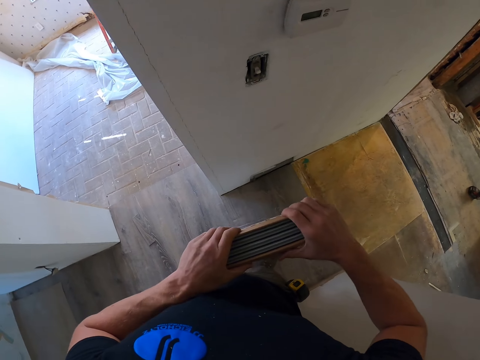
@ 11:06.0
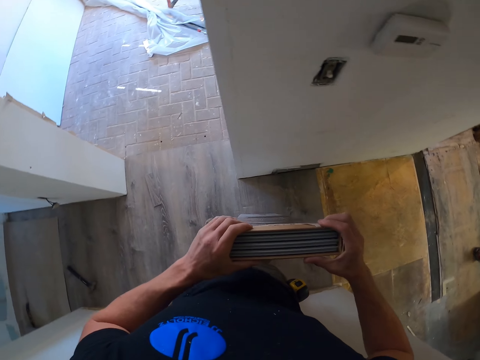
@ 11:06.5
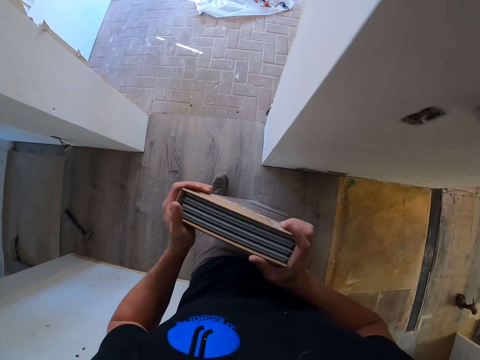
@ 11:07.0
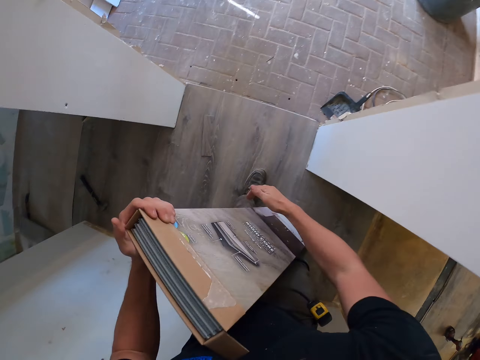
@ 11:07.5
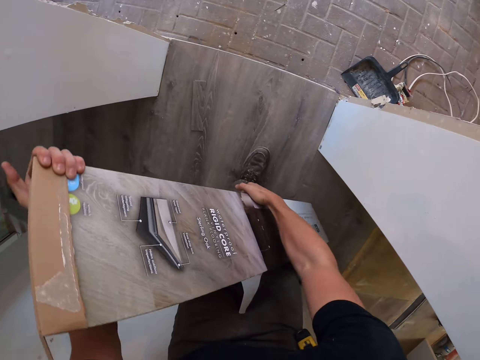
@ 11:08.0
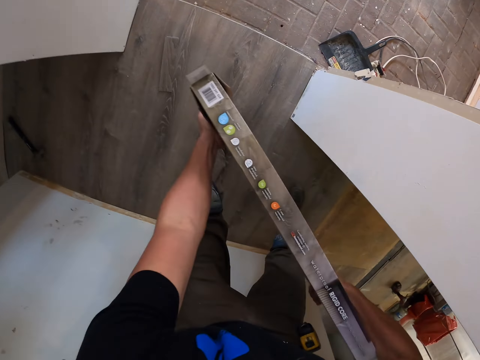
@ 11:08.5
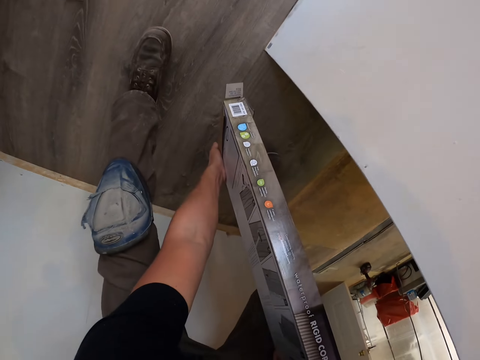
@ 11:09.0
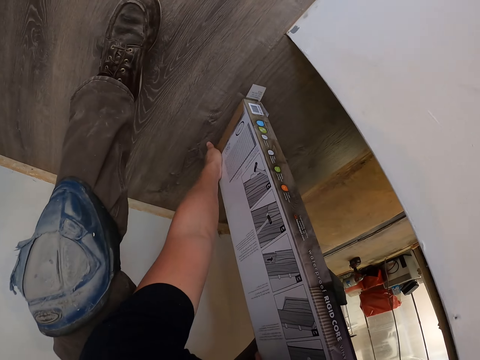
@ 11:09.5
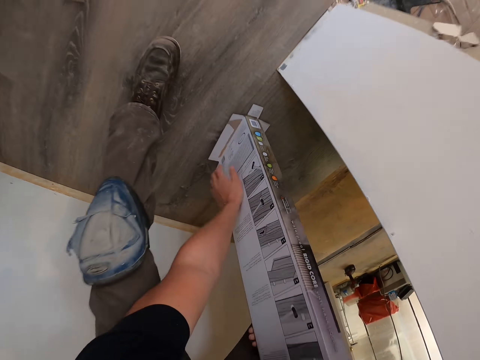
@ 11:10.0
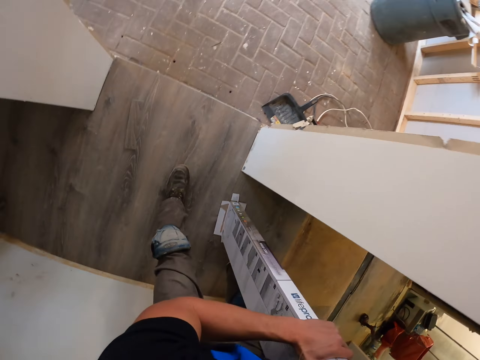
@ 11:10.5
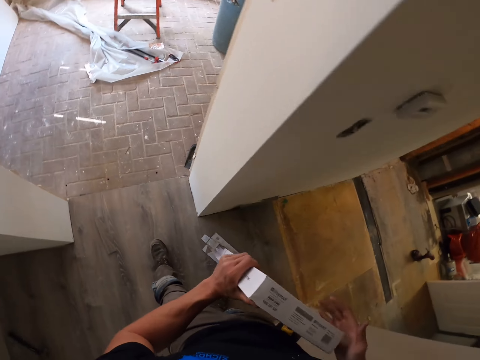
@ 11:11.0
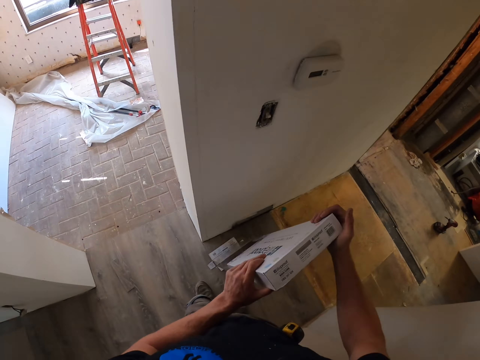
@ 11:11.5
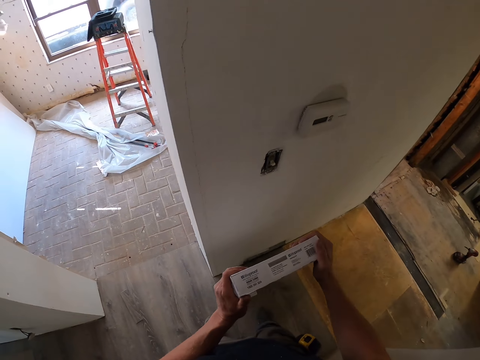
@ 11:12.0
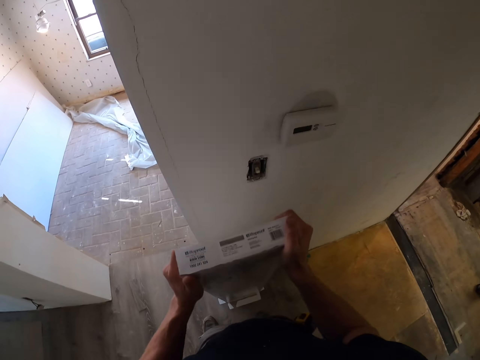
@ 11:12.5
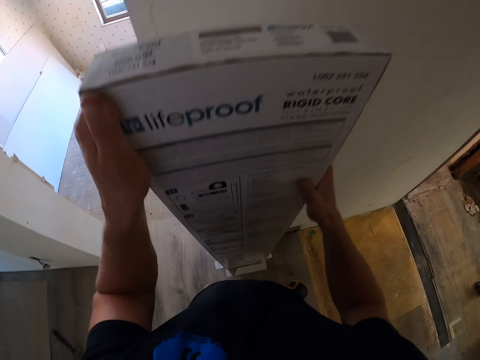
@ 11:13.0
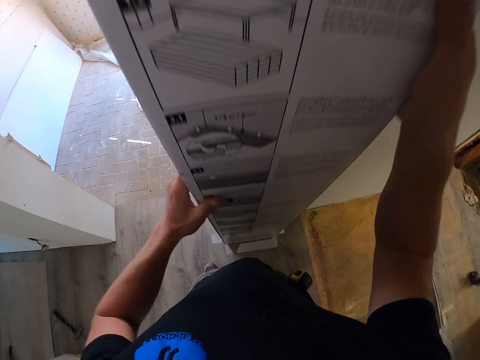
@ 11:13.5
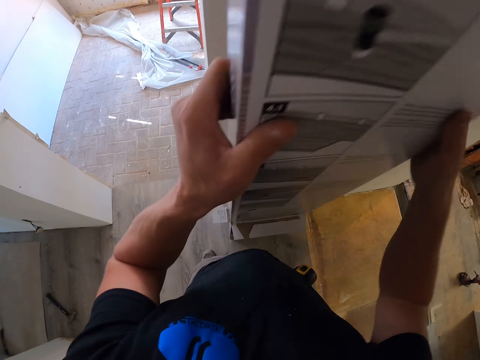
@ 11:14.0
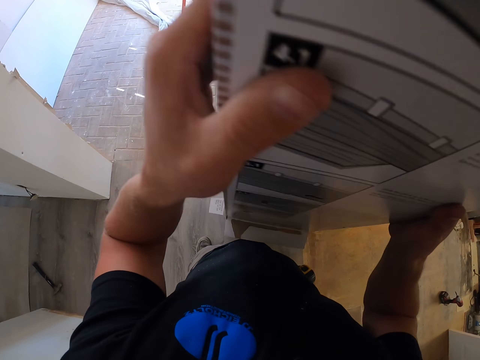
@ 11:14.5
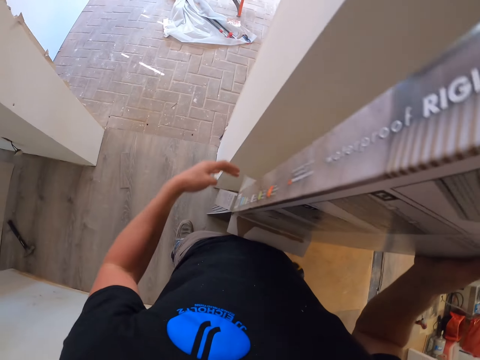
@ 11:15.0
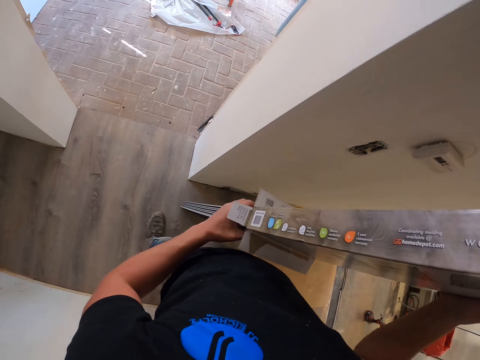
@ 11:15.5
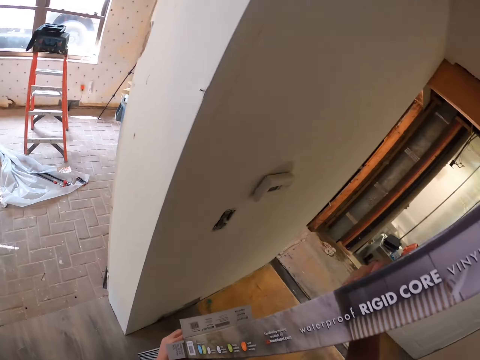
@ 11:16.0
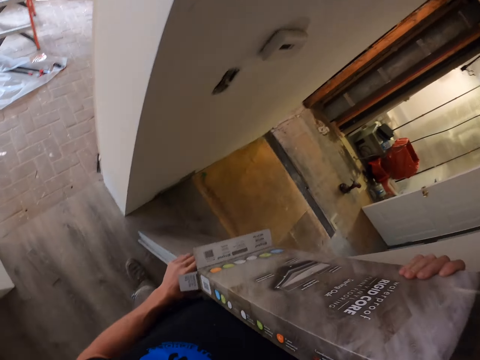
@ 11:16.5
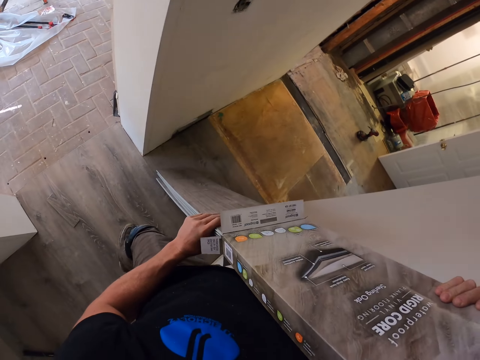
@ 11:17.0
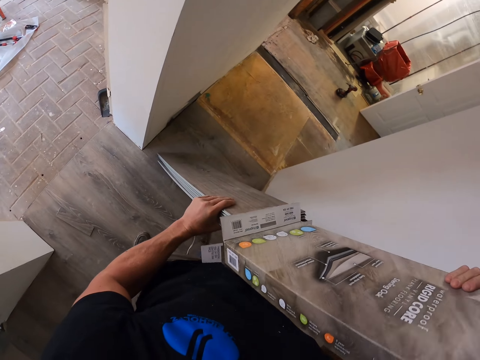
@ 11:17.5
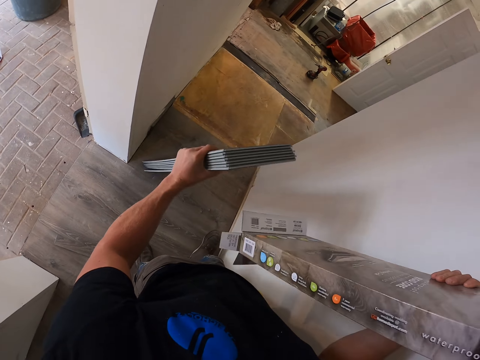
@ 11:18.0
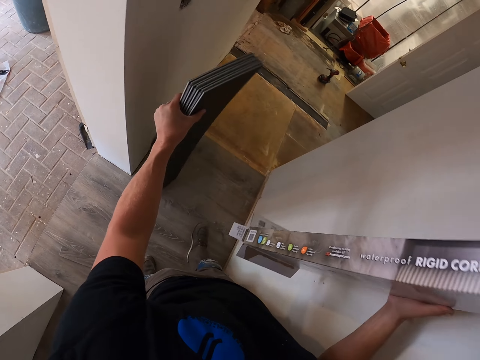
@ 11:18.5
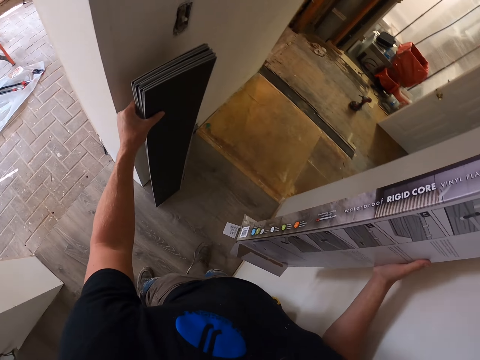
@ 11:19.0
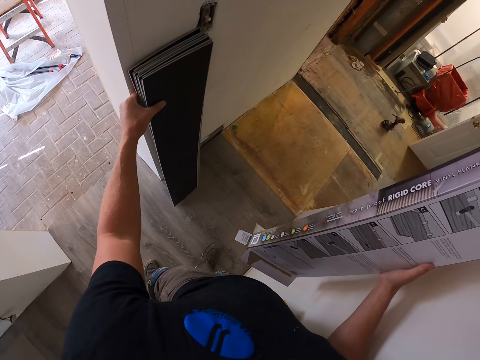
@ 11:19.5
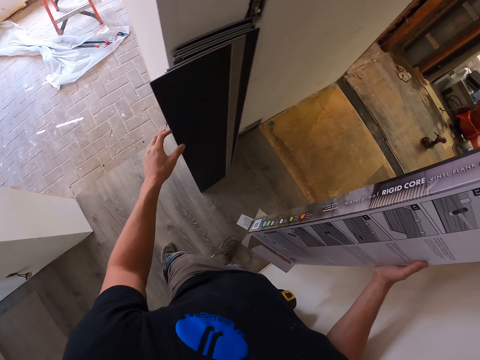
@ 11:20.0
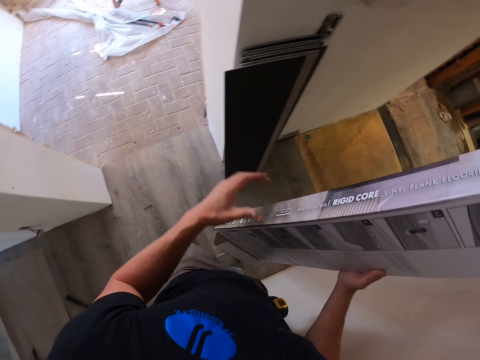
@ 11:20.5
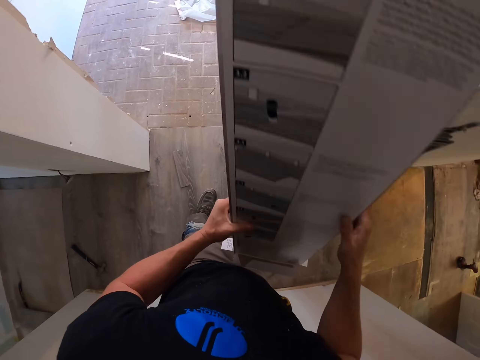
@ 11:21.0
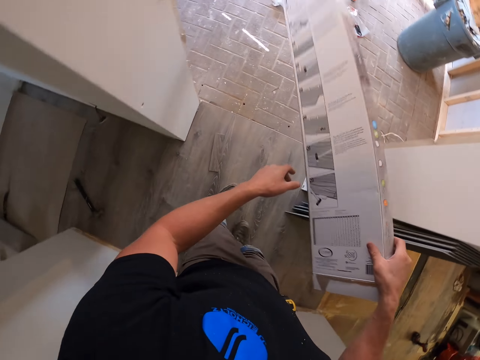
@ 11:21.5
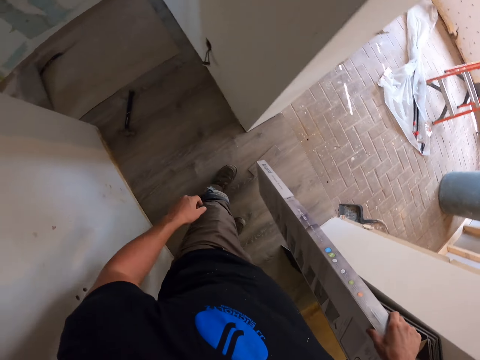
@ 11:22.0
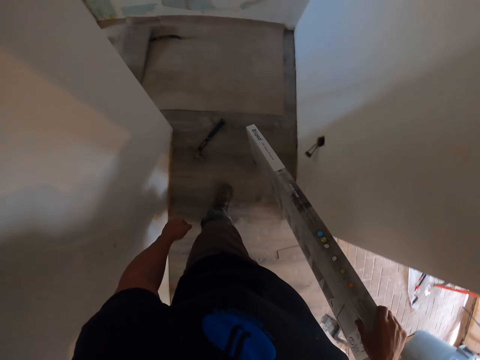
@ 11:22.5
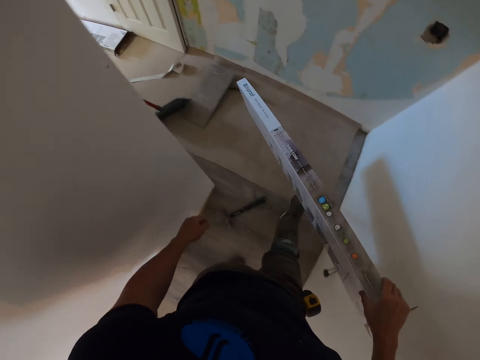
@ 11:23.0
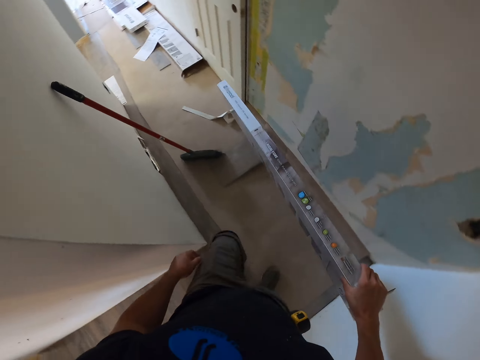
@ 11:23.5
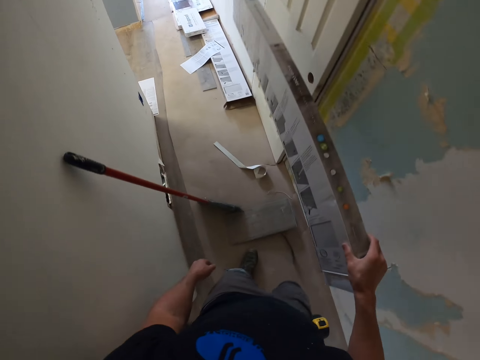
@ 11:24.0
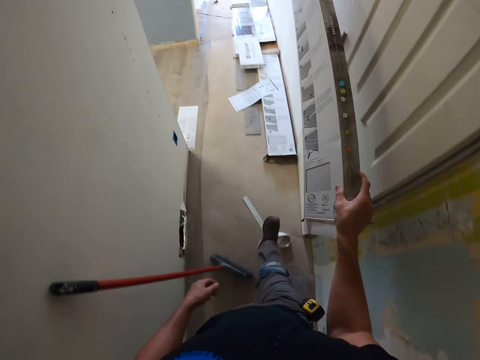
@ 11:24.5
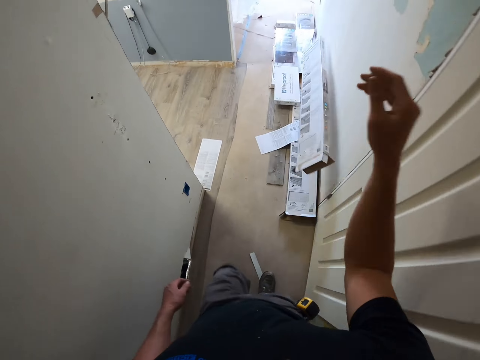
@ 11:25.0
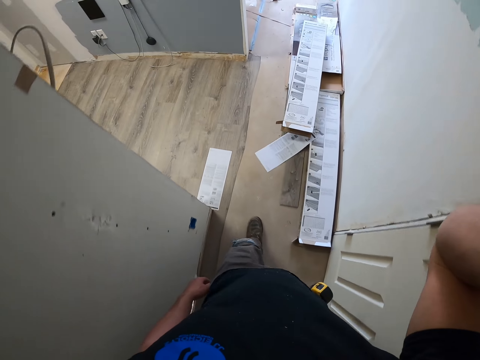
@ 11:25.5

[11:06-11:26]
The camera wearer removes the wooden tiles from the box. They put the wooden tiles on the floor. They put the wood on the wall. They walk around the room with the wooden tile box. They throw the box on the floor.
